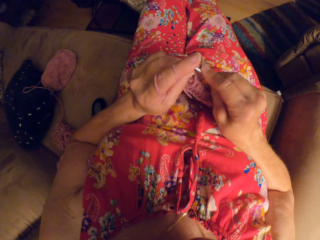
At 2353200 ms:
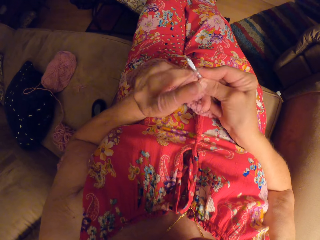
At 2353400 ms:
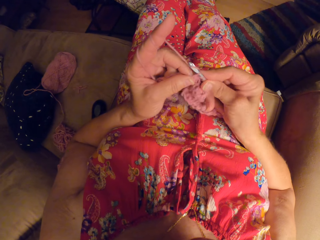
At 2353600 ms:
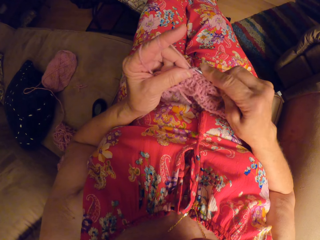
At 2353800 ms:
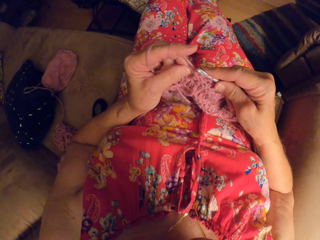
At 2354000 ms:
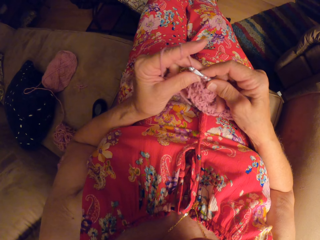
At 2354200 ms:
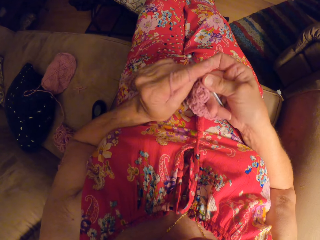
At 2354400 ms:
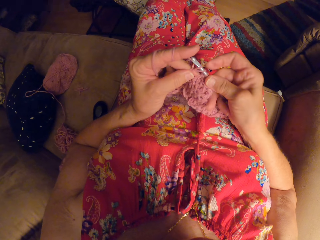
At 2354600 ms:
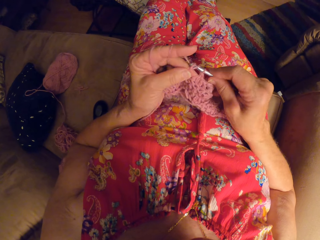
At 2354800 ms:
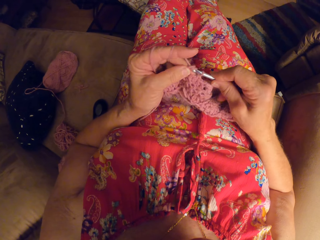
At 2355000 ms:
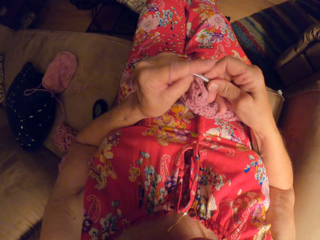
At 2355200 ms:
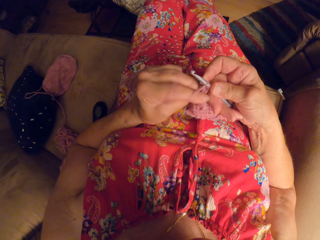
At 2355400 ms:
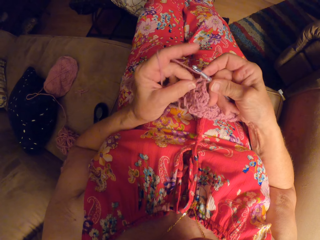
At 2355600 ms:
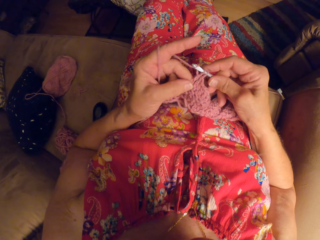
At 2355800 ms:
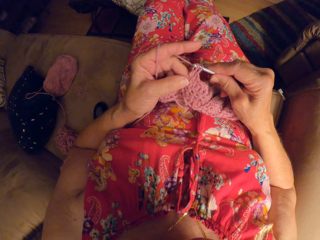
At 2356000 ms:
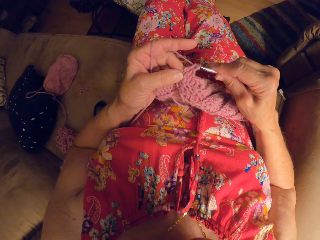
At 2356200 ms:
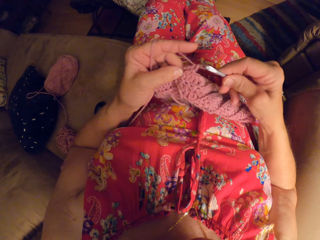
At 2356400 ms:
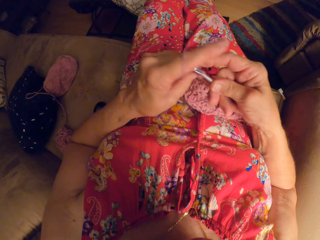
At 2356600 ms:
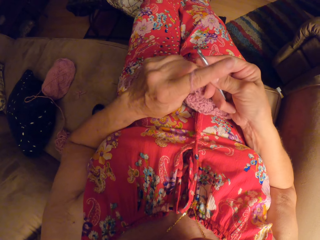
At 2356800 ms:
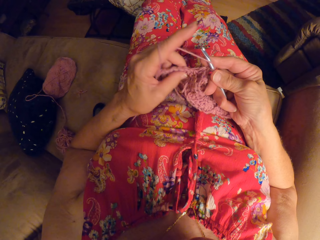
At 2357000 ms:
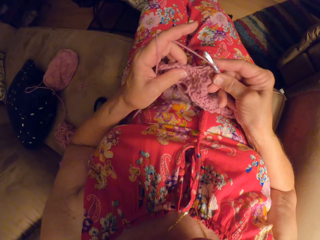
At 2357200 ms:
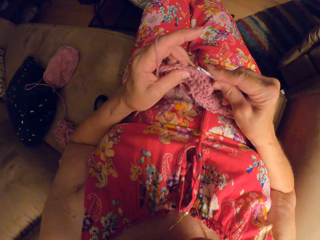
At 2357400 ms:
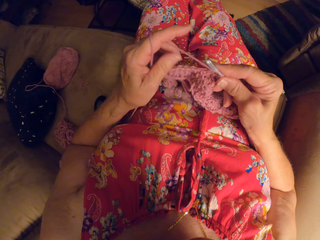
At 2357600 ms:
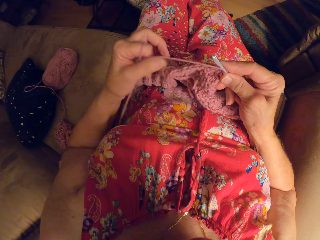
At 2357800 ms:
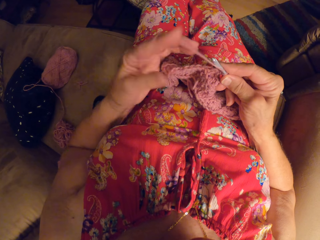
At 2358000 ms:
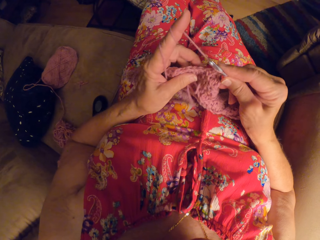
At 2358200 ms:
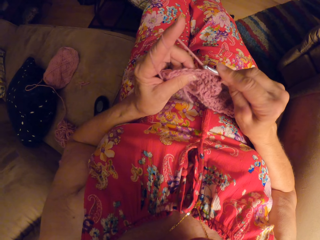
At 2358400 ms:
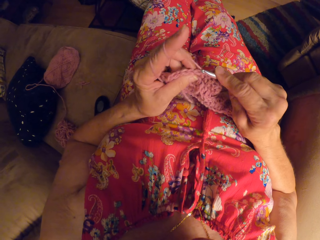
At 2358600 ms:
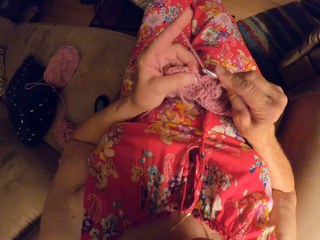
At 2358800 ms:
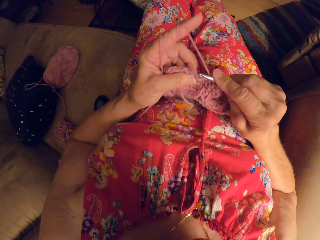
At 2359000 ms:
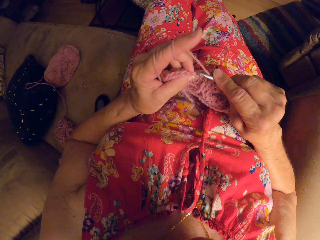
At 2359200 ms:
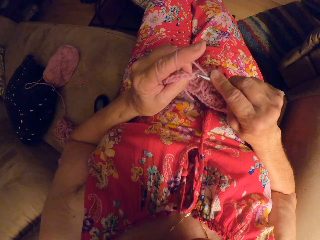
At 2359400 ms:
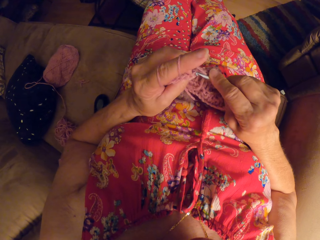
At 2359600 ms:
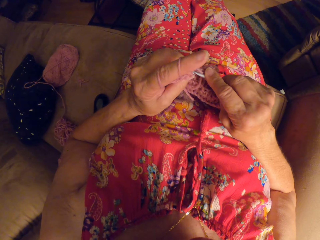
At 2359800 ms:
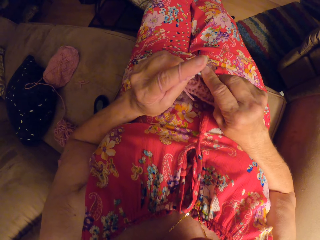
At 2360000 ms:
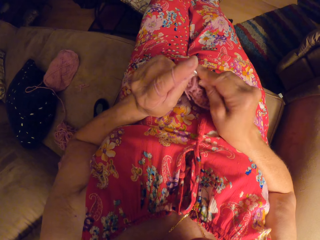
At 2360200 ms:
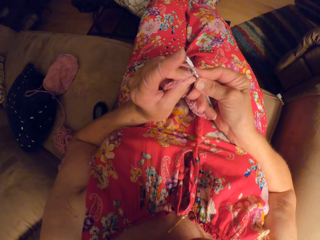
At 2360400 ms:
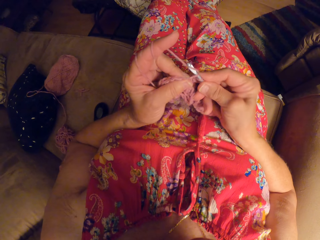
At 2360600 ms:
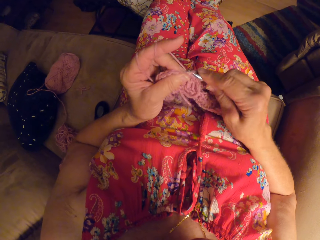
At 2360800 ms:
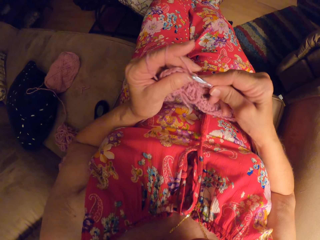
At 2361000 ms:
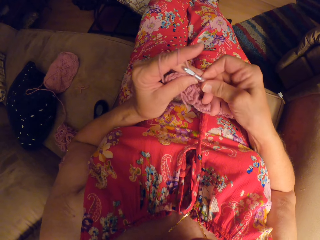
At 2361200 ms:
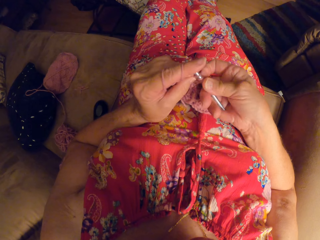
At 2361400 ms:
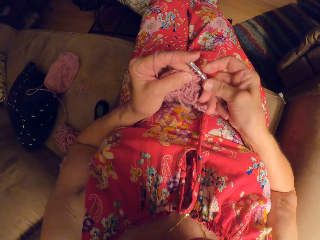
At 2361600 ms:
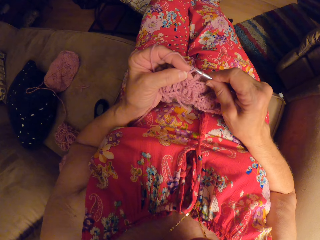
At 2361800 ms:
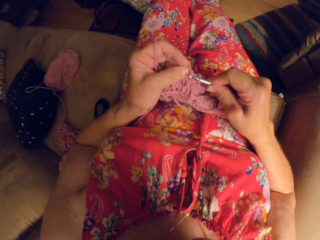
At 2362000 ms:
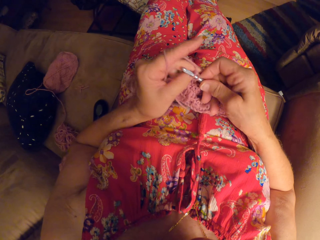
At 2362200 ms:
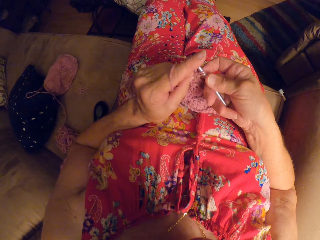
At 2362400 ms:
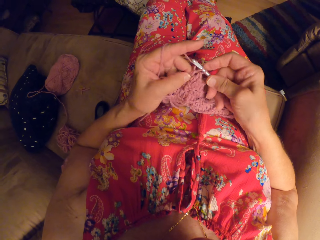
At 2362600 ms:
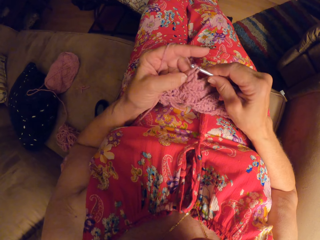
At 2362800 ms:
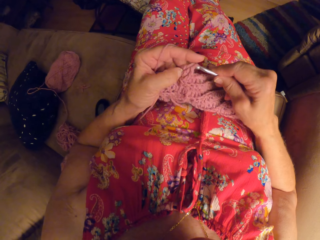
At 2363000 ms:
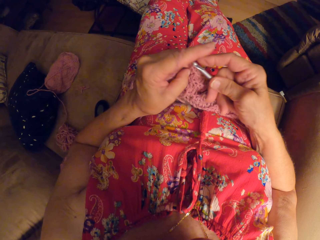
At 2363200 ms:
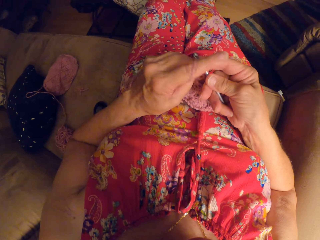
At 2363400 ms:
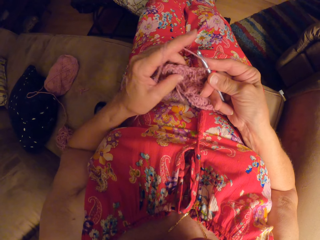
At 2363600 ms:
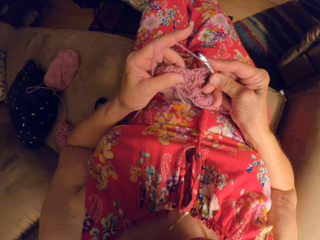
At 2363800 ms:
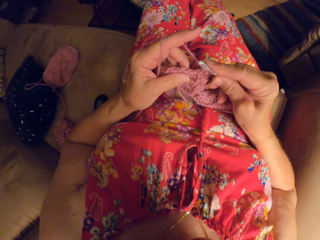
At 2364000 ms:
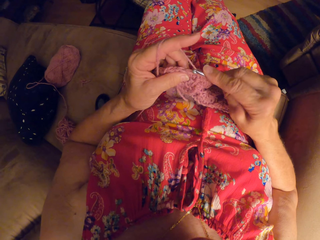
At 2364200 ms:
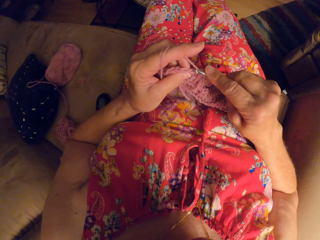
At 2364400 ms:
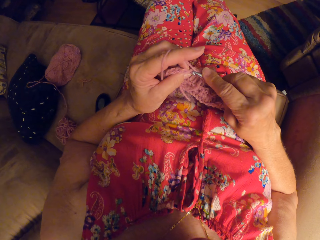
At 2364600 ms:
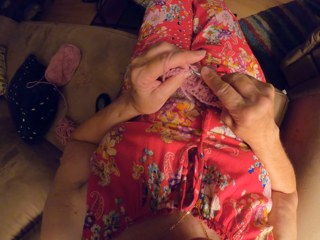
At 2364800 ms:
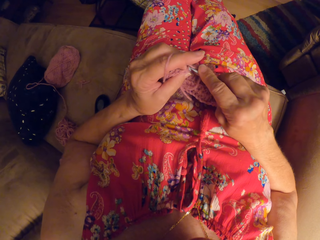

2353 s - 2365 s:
The camera wearer crochets with the yarn and the crochet hook. She rolls the yarn on her left hand. She crochets with the yarn and the crochet hook.

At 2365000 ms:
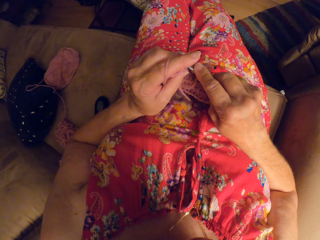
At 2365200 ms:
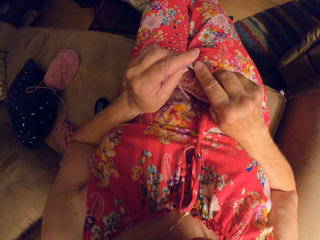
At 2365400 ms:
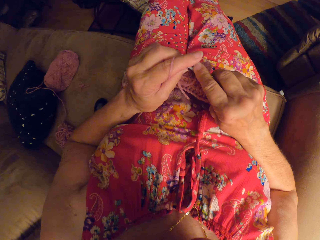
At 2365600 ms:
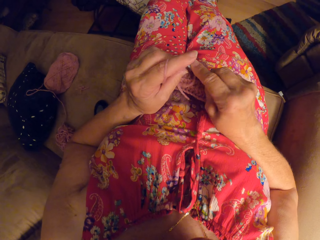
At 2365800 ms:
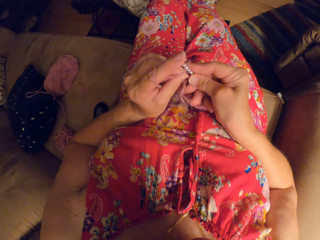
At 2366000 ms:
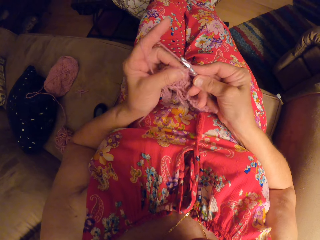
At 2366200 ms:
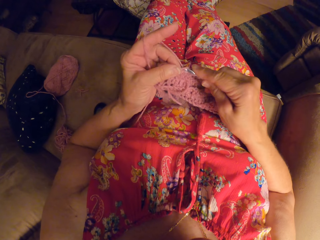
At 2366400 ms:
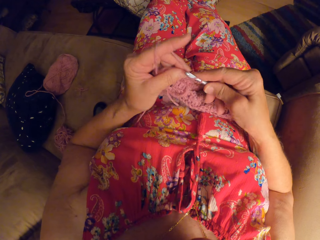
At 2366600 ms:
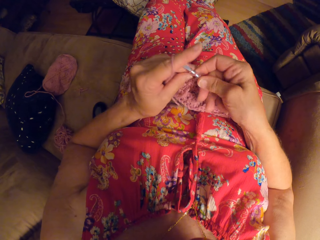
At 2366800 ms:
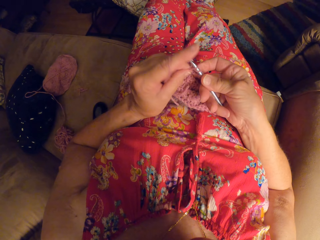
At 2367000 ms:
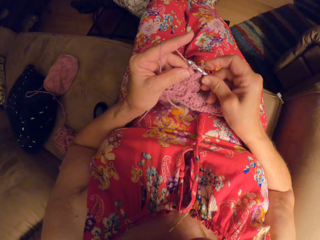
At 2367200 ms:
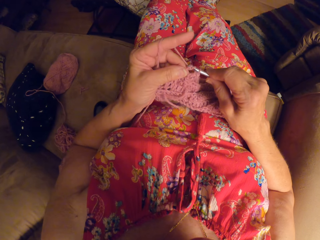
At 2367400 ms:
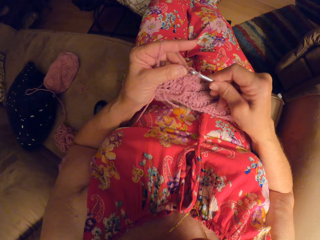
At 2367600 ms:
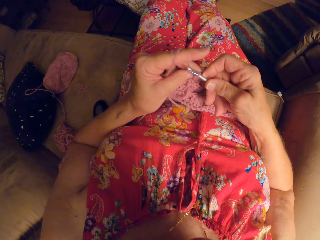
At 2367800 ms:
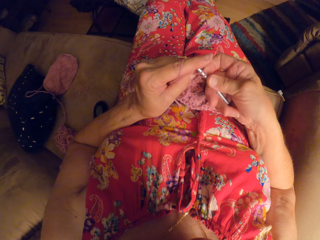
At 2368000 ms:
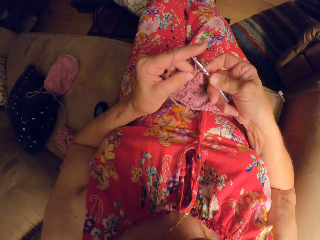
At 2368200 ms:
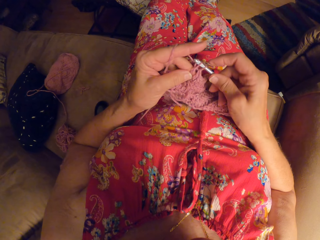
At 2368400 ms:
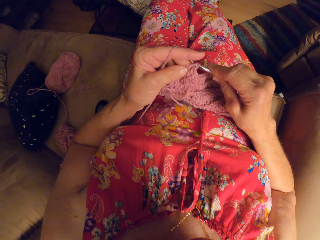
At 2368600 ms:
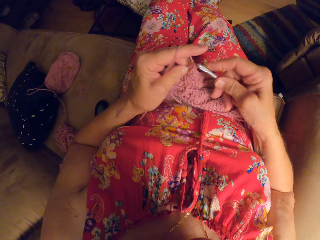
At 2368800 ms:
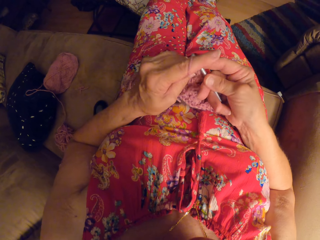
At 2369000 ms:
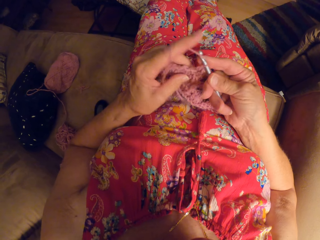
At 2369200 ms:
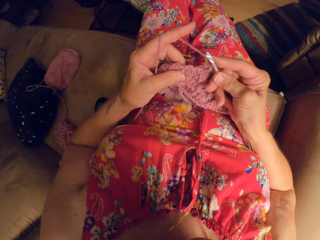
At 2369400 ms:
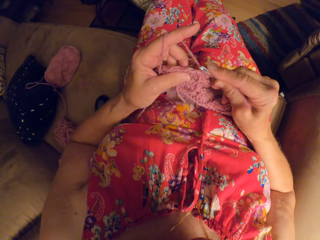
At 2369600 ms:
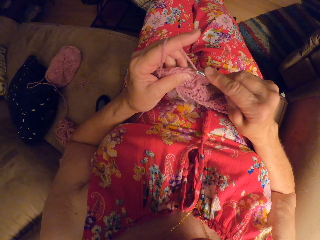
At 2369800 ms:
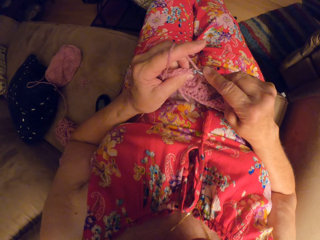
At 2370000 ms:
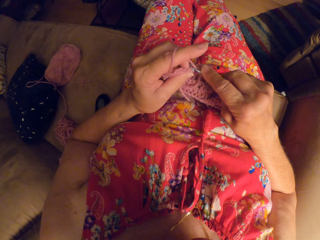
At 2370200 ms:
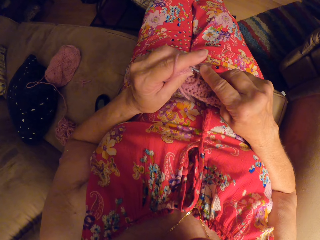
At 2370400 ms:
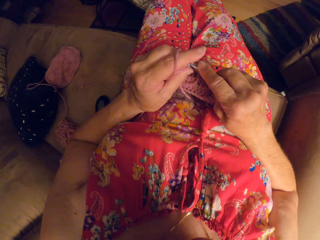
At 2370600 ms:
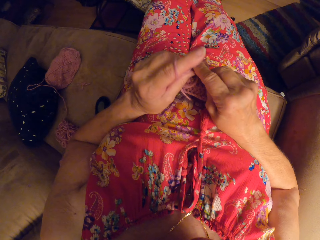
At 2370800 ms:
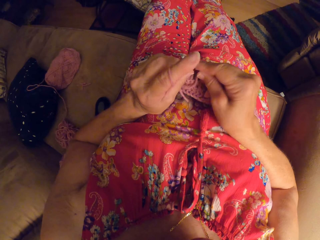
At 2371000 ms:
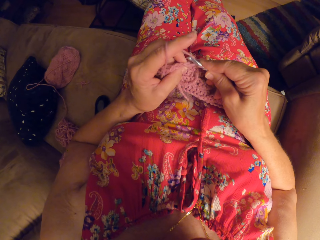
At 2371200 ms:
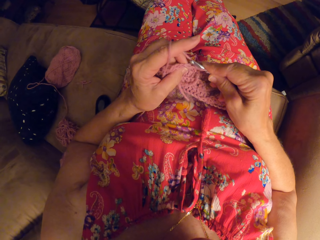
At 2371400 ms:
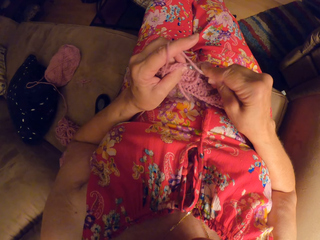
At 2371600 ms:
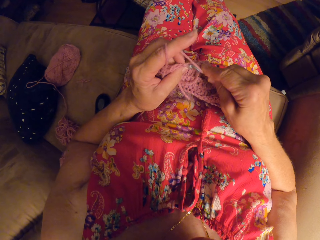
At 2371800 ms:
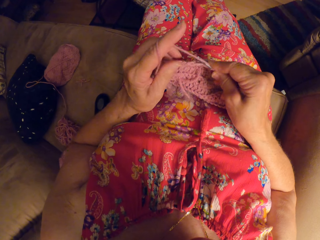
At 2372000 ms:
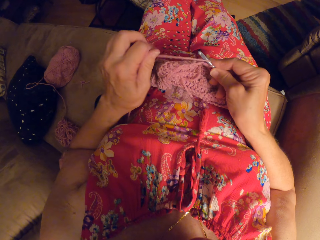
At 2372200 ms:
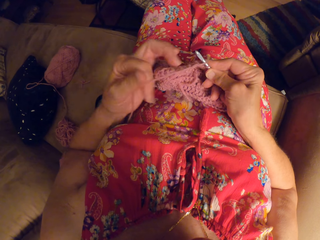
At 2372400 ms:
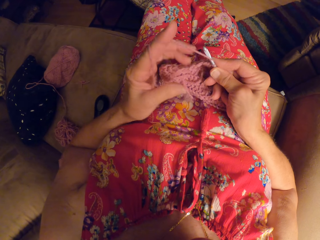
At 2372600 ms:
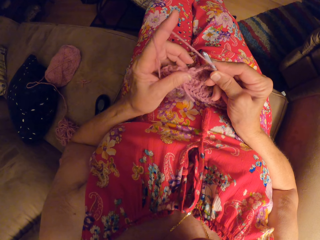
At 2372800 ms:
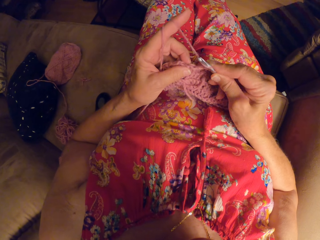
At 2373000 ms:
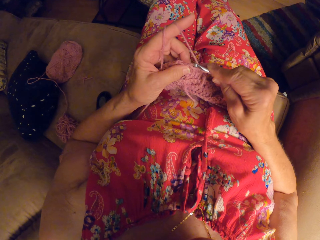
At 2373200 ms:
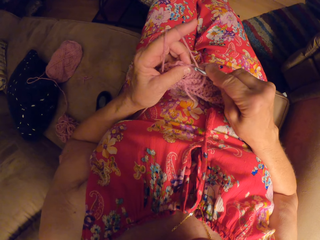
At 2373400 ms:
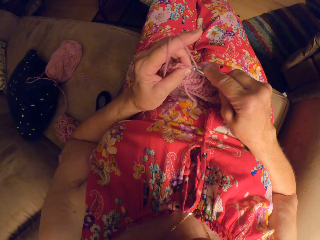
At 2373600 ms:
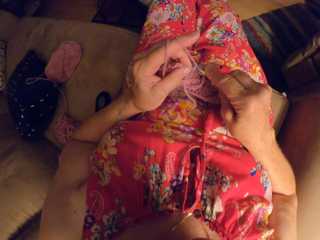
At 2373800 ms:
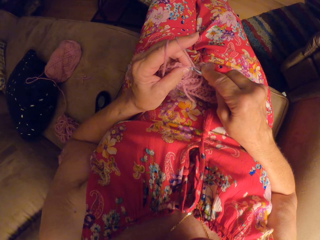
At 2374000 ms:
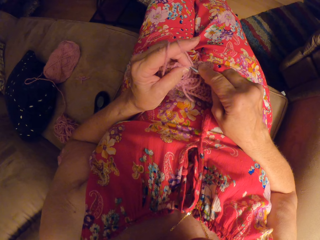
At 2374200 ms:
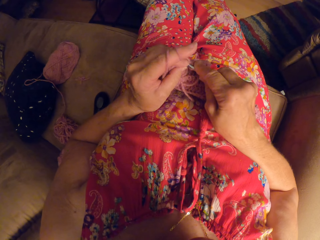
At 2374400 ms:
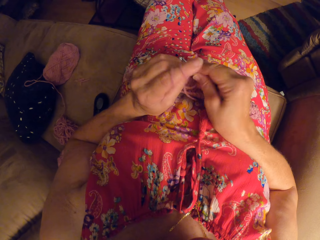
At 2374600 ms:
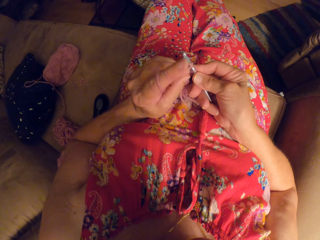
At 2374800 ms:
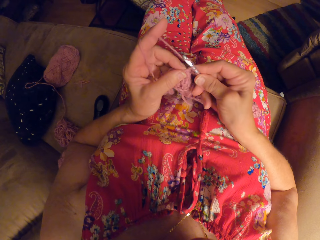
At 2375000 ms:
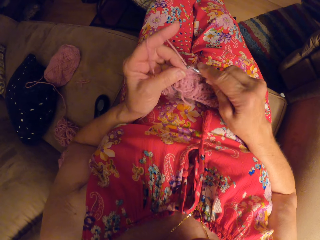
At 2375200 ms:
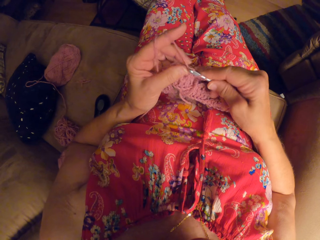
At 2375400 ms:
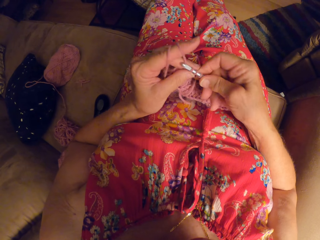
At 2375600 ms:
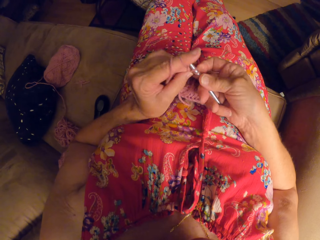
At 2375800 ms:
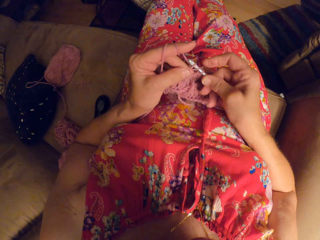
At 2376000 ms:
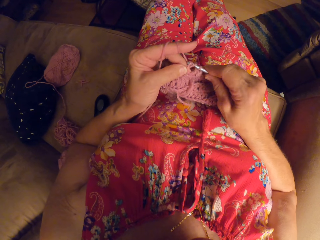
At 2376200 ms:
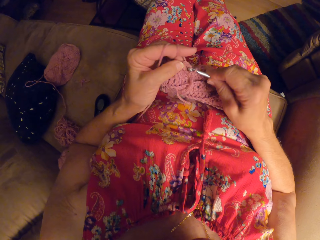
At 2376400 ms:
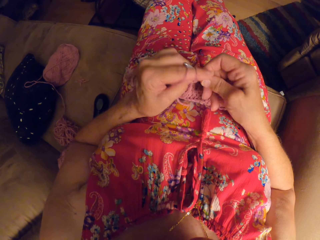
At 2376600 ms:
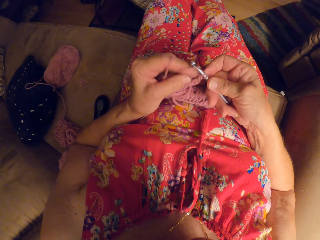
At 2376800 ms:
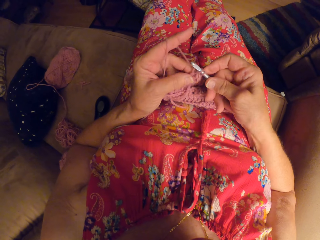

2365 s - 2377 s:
The camera wearer rolls the yarn on her left hand. She crochets with the yarn and the crochet hook.
